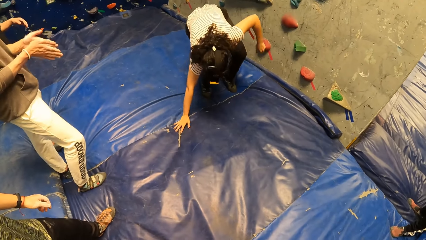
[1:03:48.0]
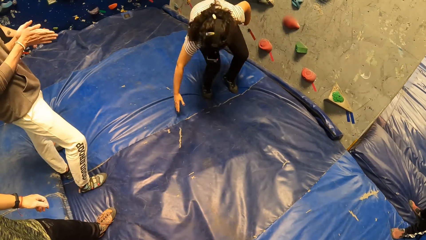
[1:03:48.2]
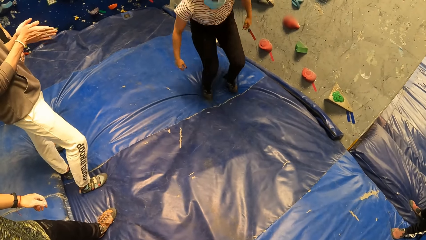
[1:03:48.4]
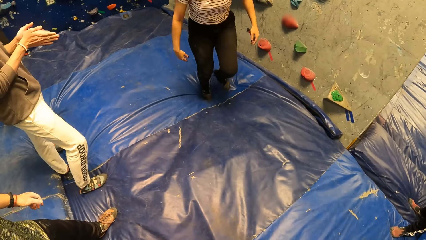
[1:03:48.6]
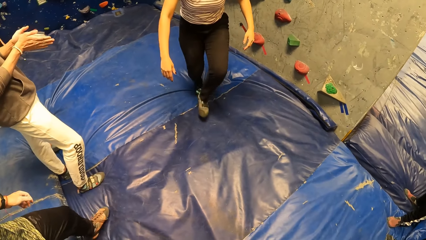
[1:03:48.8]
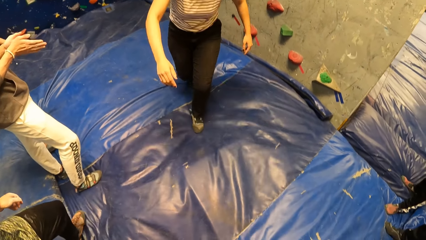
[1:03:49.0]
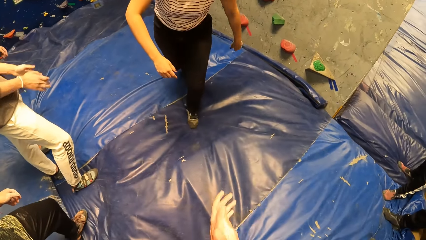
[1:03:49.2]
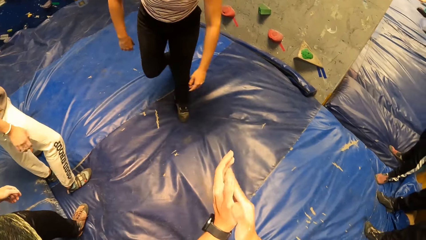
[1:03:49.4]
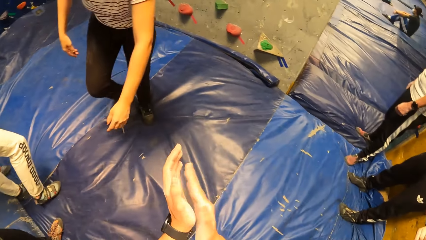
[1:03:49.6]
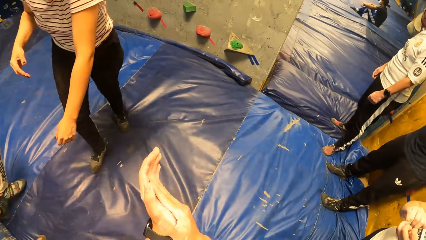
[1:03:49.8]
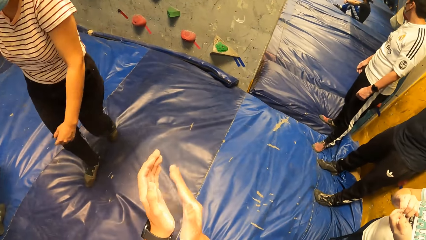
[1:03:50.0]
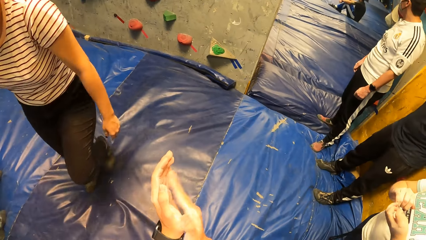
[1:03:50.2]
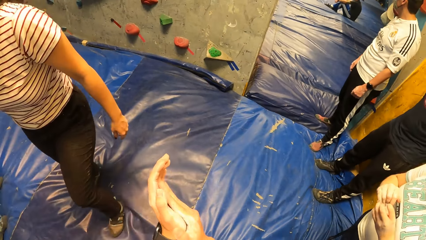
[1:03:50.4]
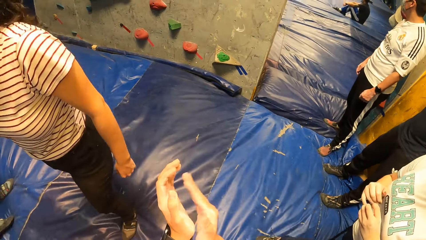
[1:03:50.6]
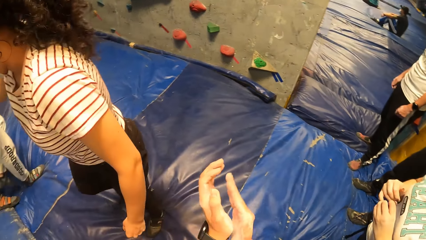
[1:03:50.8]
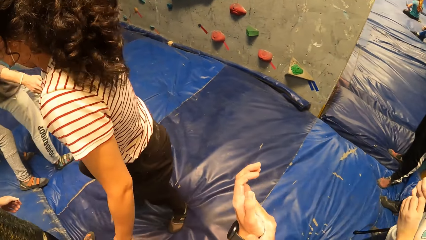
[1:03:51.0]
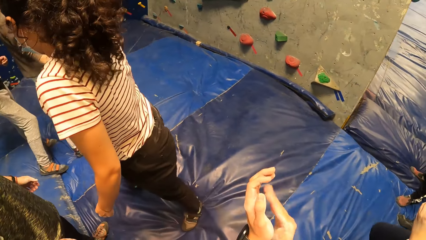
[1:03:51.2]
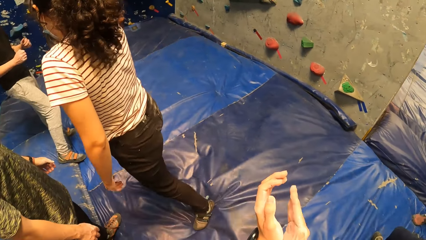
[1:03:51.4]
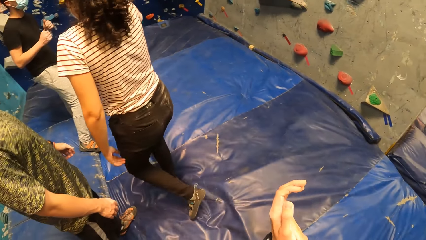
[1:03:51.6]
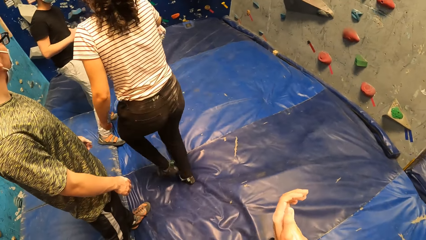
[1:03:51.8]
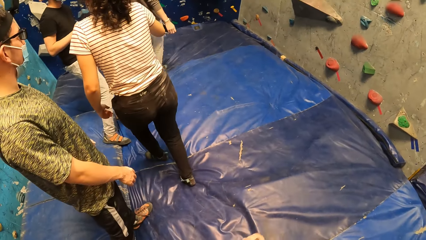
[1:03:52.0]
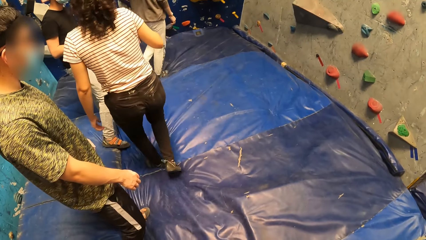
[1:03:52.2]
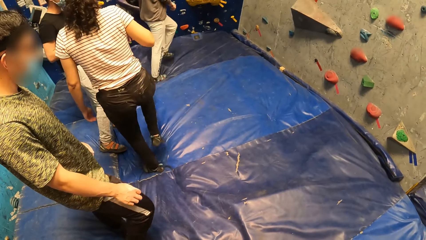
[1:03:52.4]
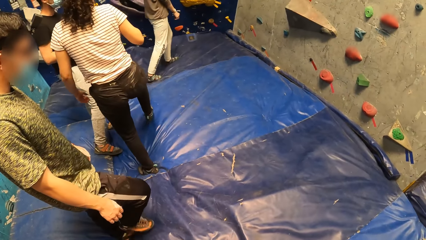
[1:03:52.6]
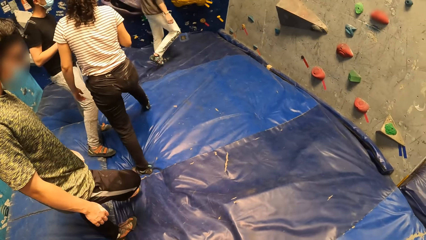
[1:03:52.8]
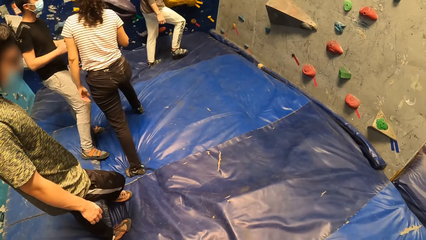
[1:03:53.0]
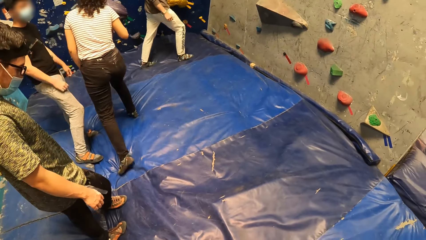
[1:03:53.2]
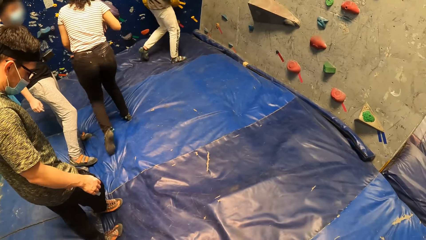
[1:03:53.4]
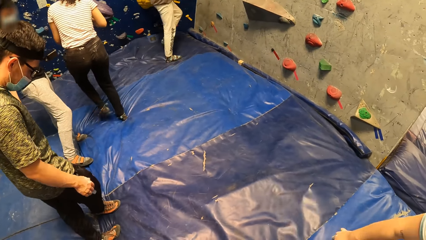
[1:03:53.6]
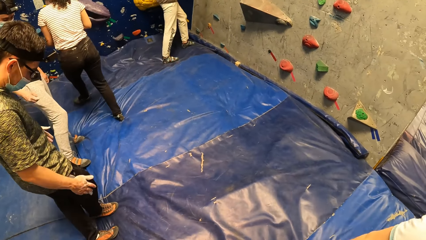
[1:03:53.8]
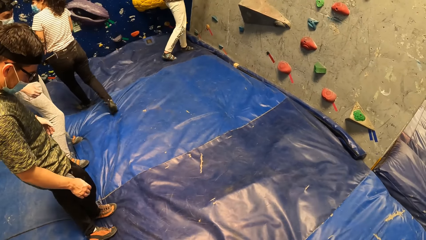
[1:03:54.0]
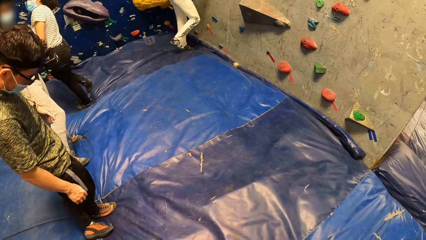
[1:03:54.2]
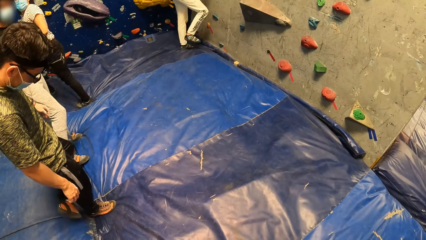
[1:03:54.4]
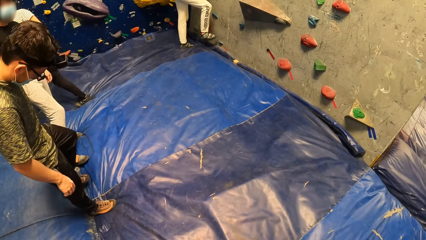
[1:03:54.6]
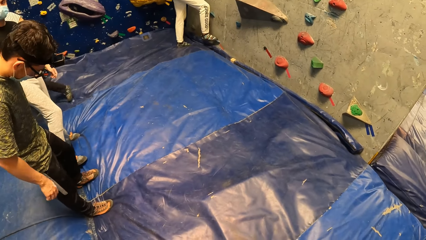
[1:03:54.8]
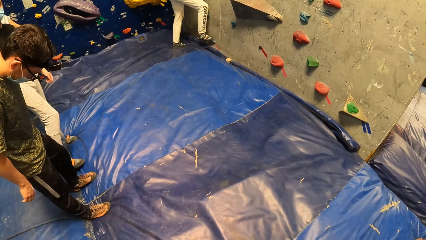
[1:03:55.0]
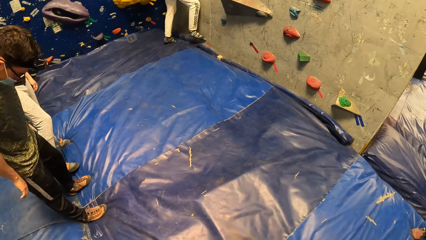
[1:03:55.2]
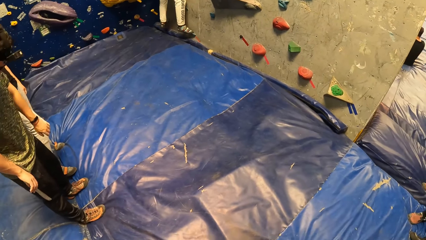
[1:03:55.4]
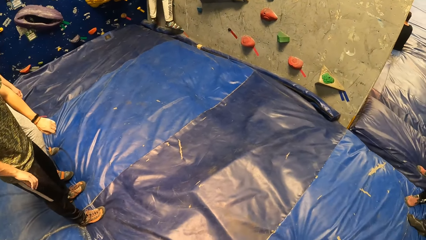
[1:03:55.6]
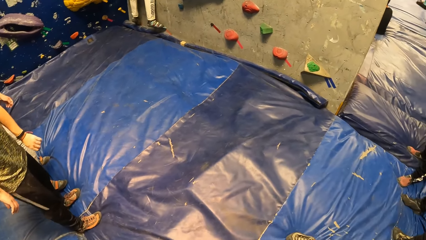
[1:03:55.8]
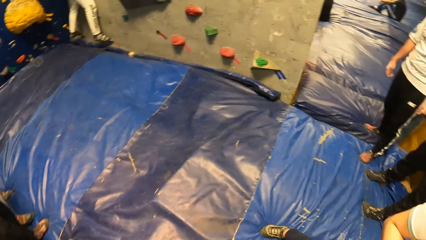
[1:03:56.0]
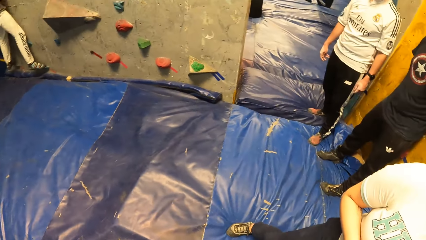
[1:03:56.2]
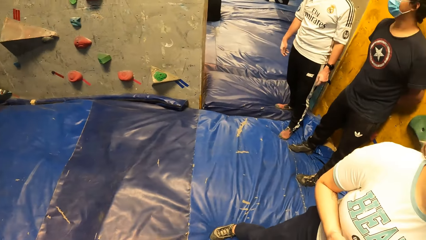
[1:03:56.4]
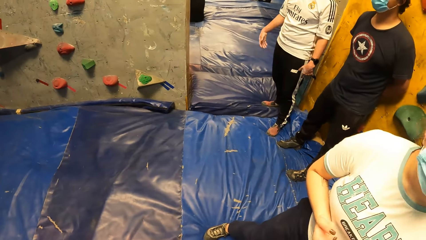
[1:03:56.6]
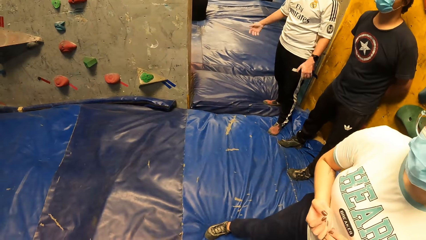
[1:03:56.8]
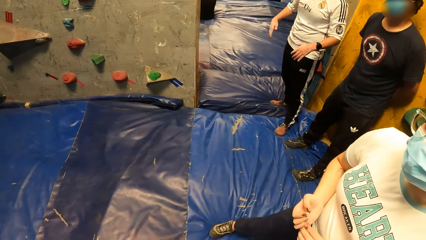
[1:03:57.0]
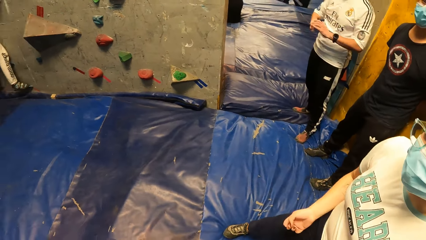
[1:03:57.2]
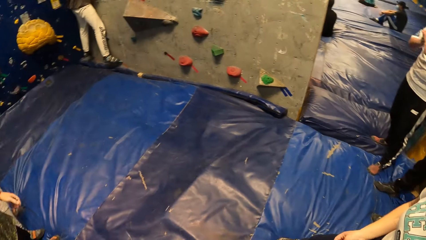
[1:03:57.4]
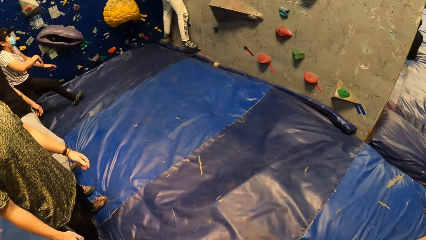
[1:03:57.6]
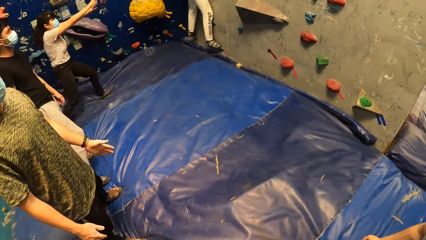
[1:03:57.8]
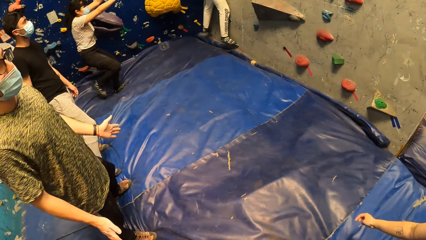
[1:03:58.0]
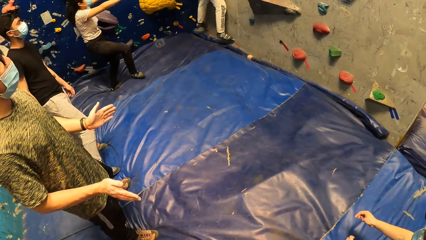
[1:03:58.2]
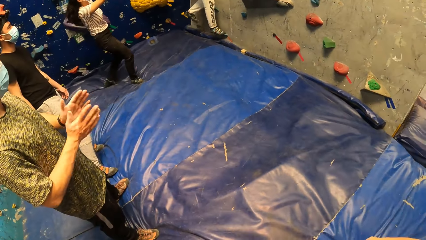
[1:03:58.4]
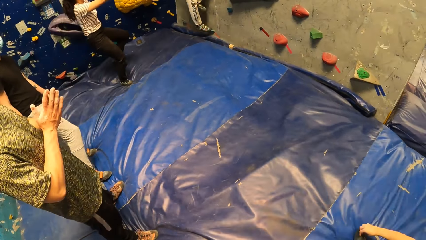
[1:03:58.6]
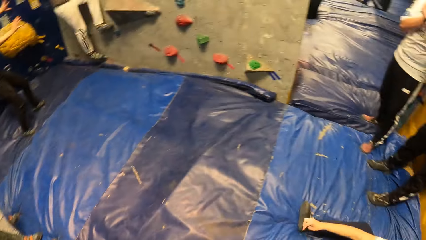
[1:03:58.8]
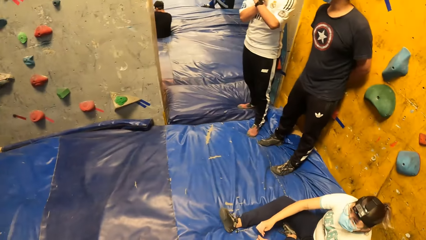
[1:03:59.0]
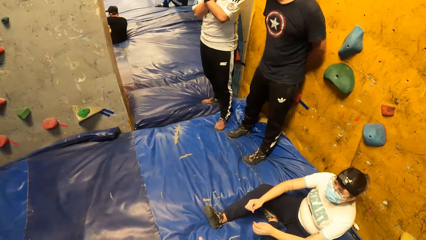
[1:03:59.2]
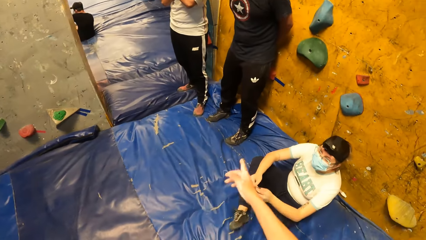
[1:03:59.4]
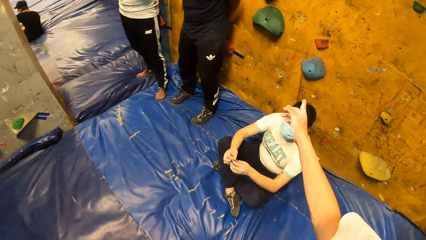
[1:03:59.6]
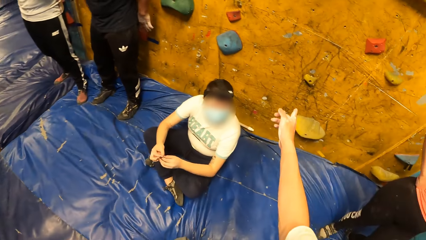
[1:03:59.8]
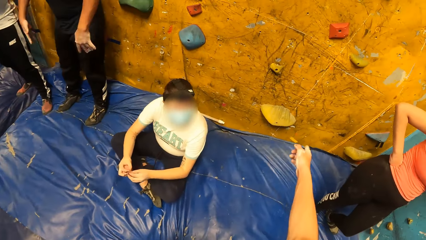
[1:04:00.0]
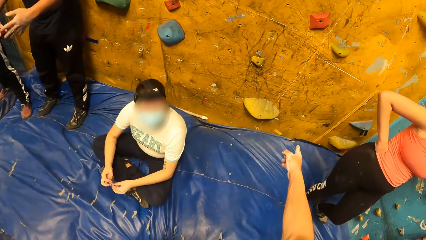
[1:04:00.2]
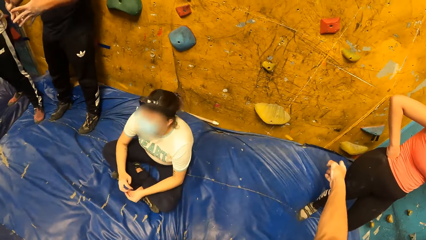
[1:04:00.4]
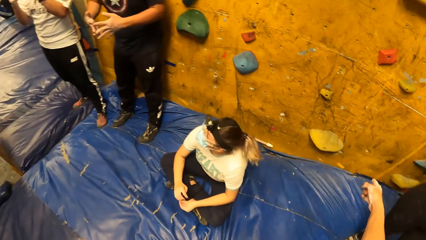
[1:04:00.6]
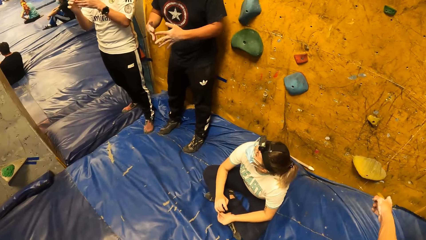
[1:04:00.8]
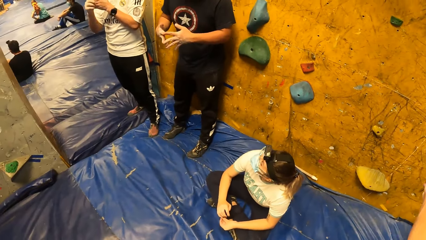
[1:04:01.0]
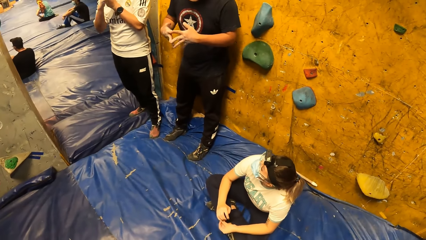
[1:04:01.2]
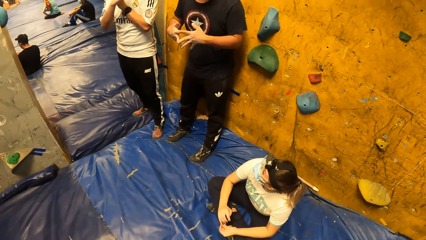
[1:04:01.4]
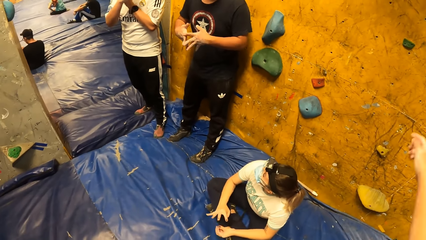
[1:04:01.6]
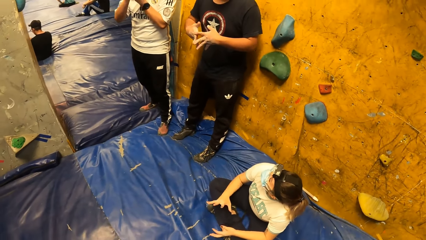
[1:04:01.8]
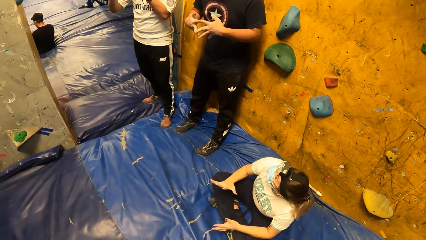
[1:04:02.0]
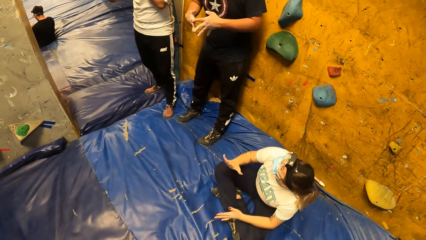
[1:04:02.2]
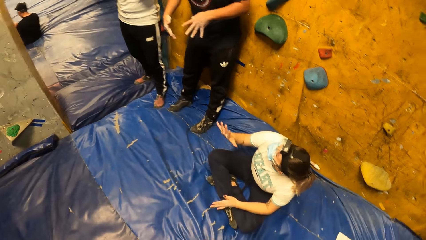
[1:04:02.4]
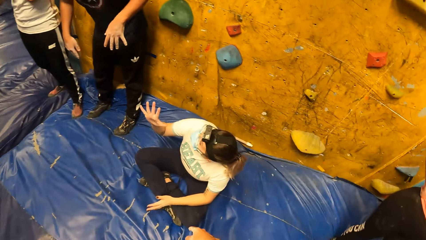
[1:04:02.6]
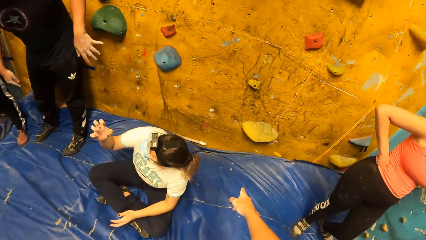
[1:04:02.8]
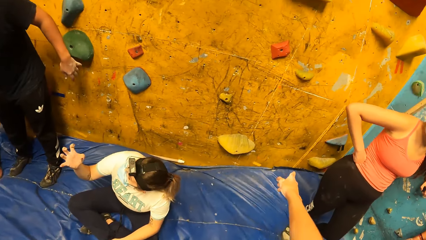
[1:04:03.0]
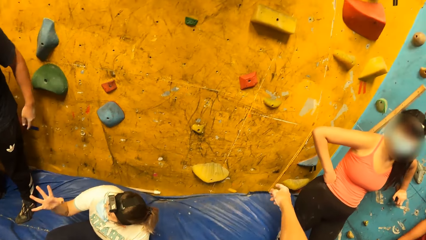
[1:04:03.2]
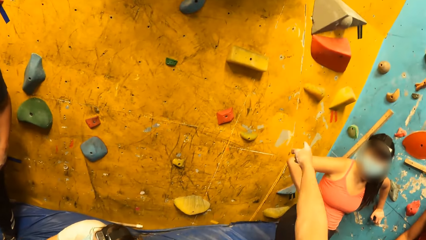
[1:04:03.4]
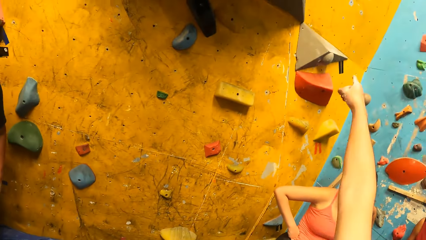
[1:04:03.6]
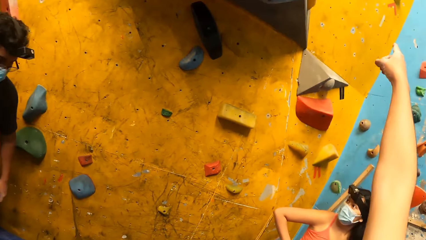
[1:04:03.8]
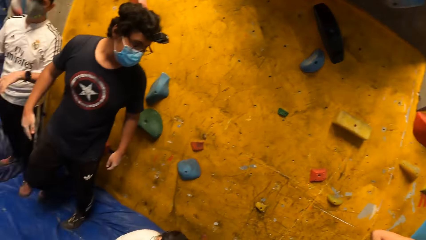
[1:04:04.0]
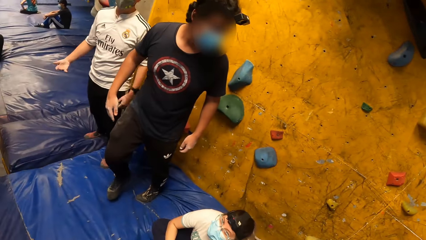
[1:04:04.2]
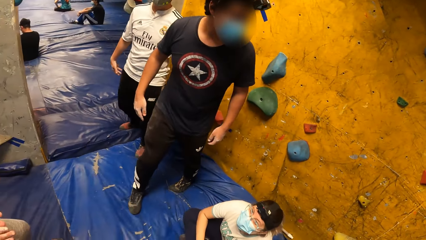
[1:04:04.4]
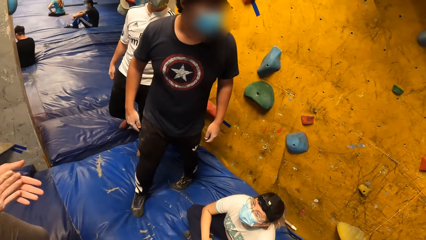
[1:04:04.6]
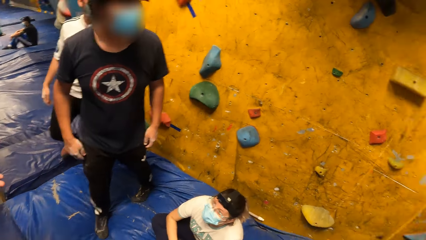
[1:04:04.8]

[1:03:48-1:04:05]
The man claps his hands. The camera wearer claps his hands. A man moves his hands. The camera wearer looks around in the training room. The first man climbs the bouldering wall. Another man shakes his hands. The woman runs towards the first man. Another man claps his hands. The camera wearer points to the bouldering wall. Another man gestures with his hands. Another woman gestures with her right hand.
